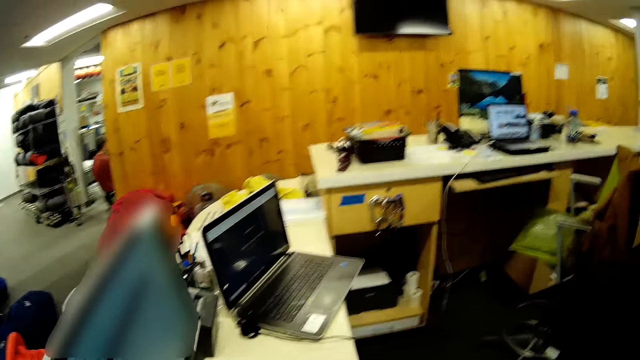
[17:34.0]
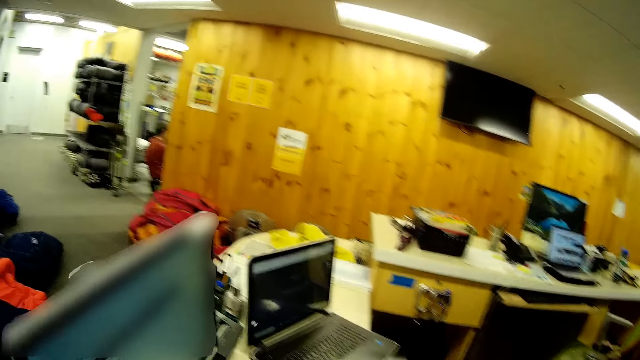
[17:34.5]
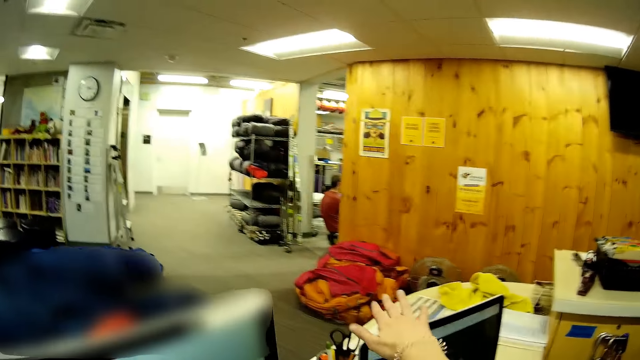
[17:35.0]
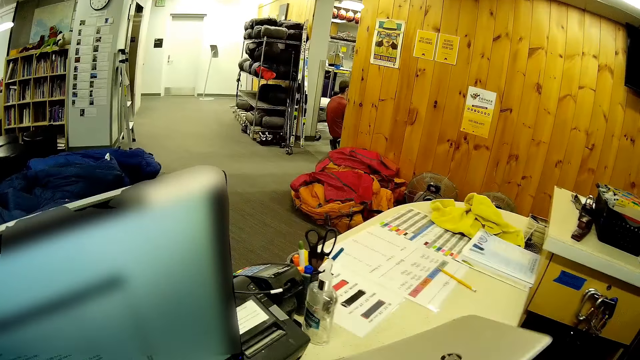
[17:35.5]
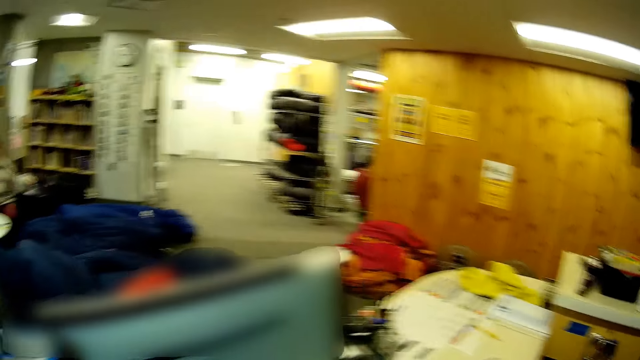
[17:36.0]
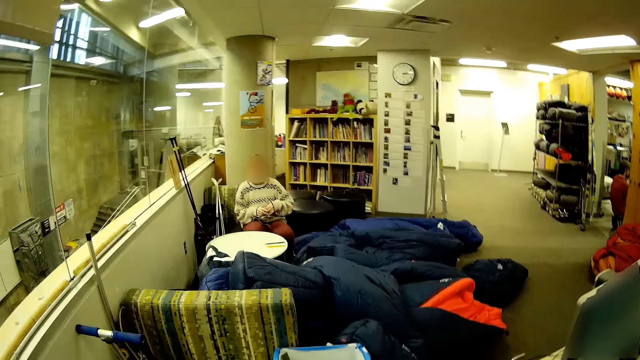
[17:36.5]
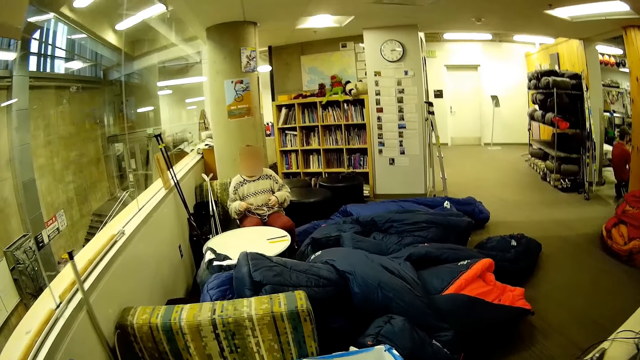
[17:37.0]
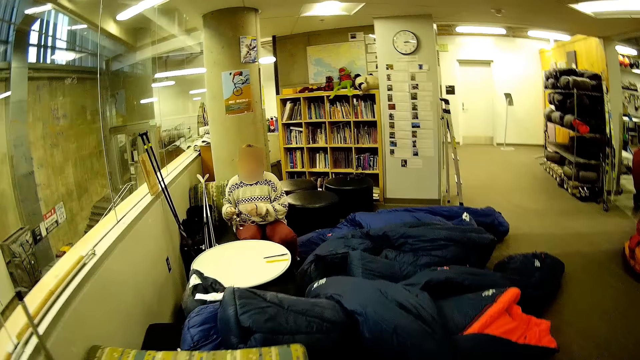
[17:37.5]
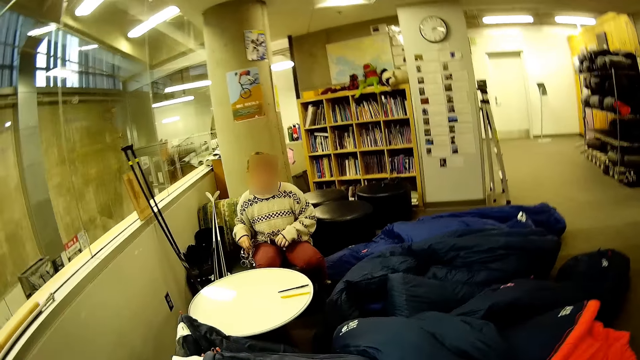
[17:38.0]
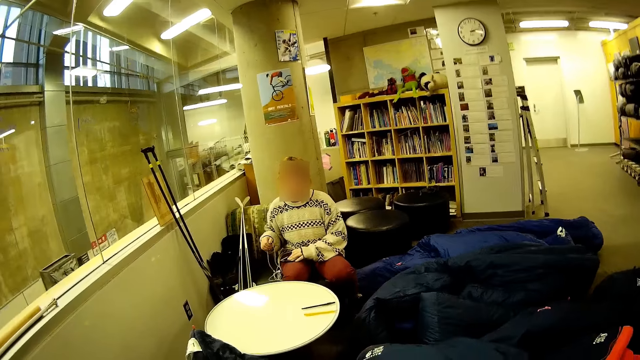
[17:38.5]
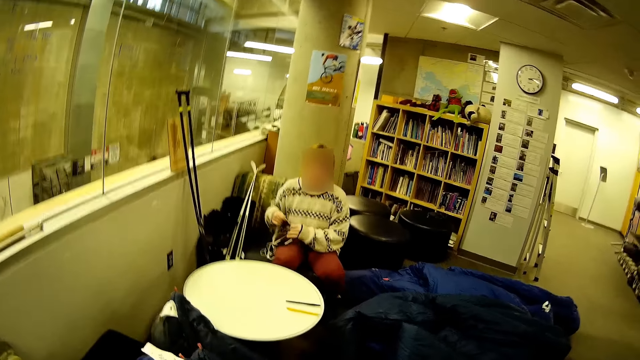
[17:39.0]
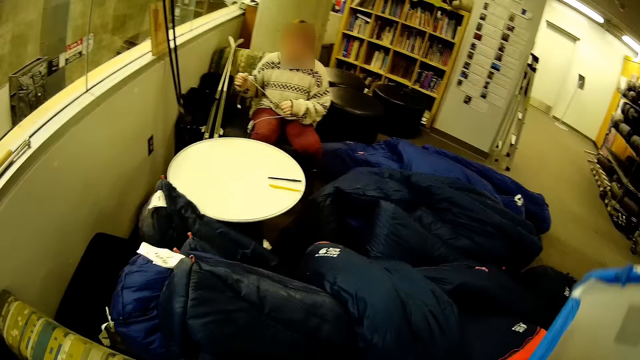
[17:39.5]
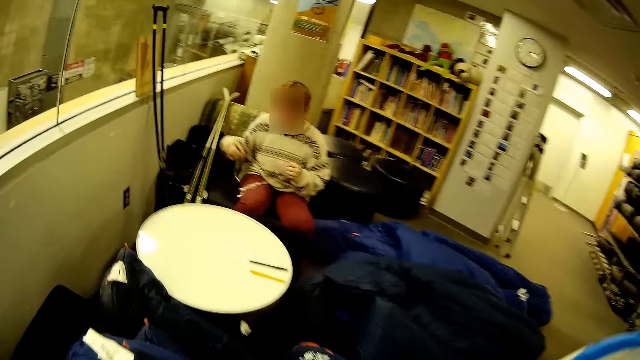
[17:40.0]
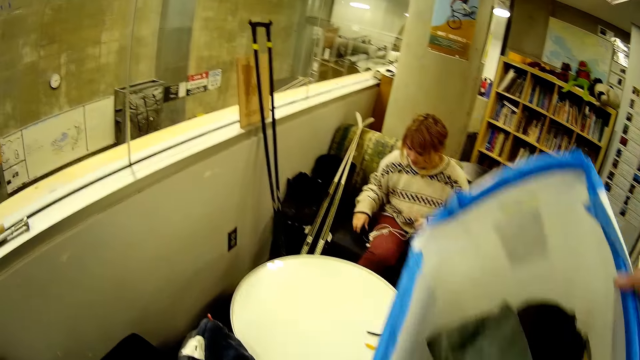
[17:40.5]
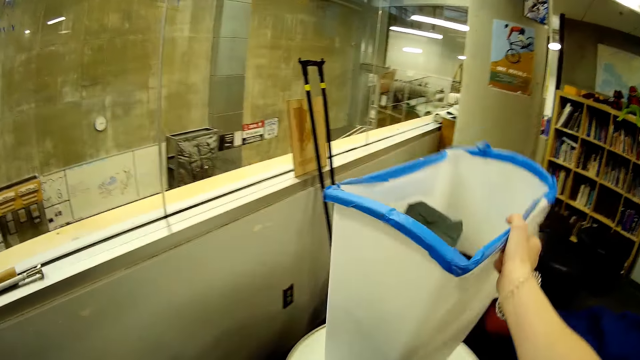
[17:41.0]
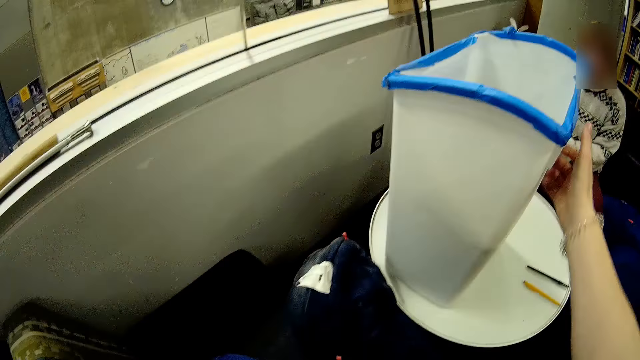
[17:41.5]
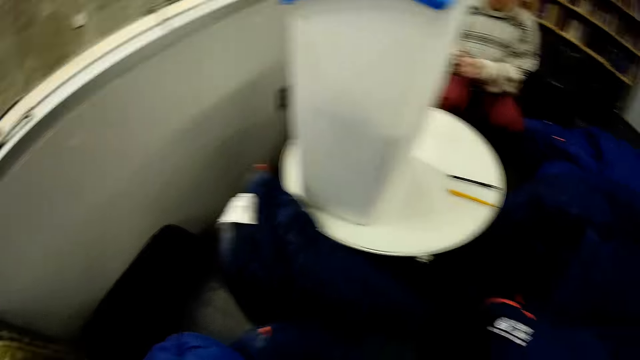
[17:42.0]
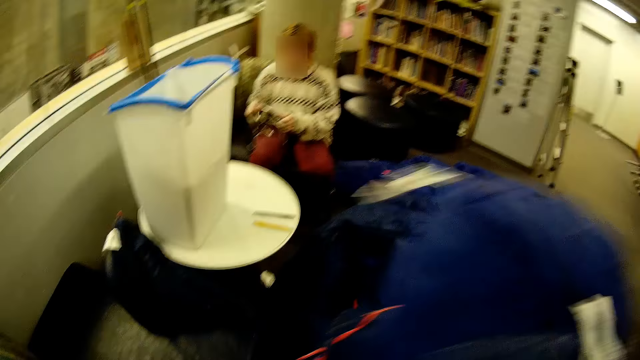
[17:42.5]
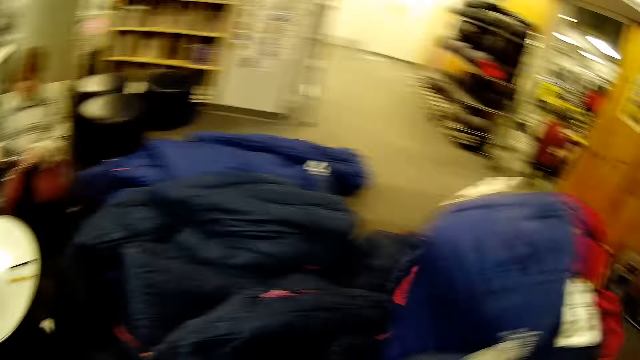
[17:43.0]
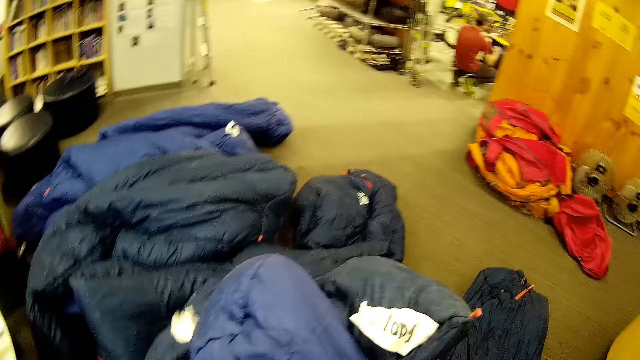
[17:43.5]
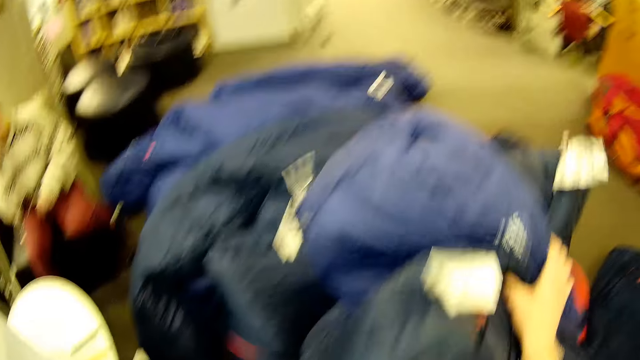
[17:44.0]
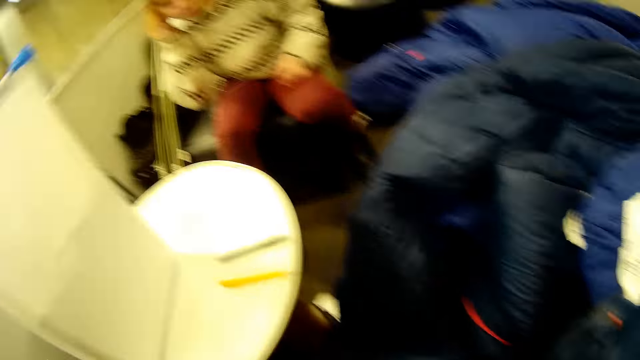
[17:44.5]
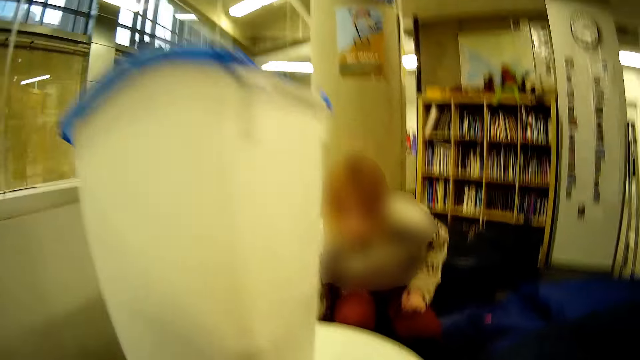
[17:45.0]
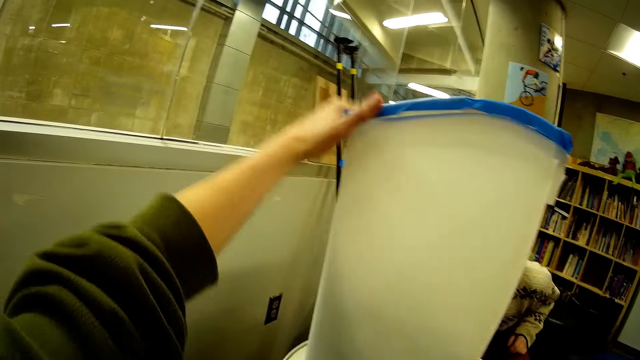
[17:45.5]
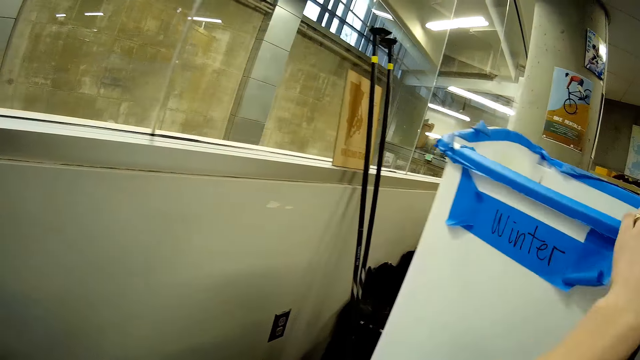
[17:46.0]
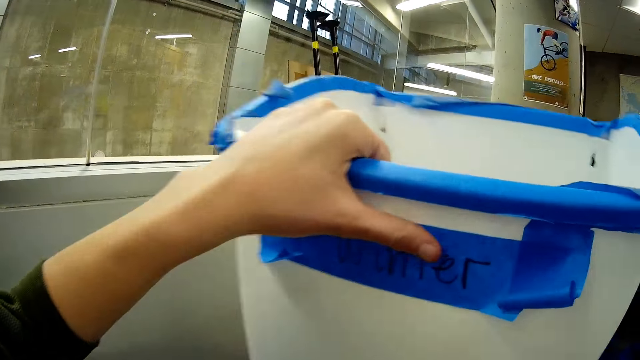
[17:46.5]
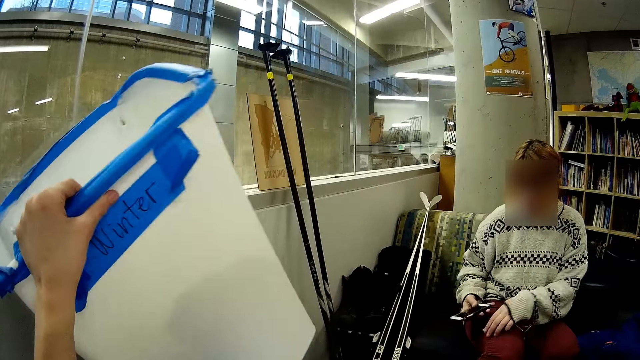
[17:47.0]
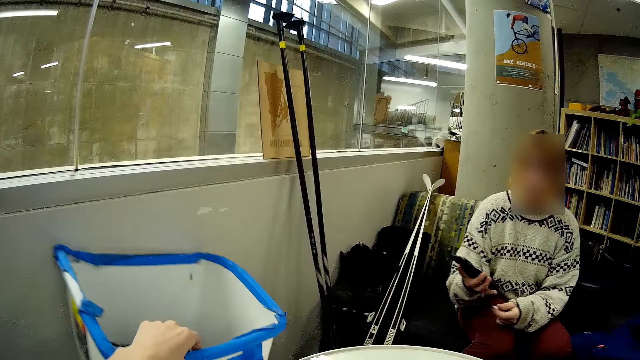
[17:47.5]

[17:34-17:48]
The camera wearer closes the laptop. They walk around. They put the basket on the table. They move the jackets away. They put the bucket on top of the table.

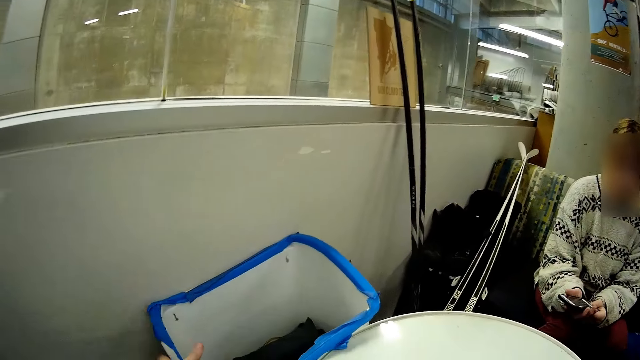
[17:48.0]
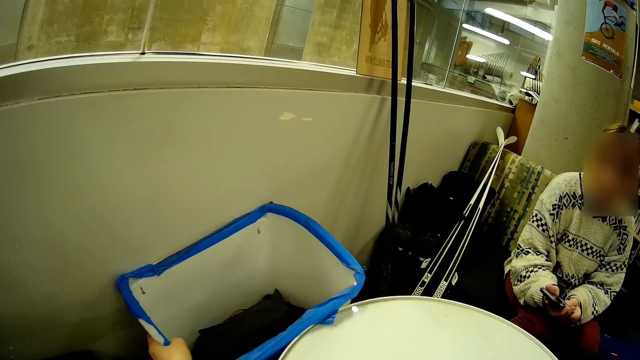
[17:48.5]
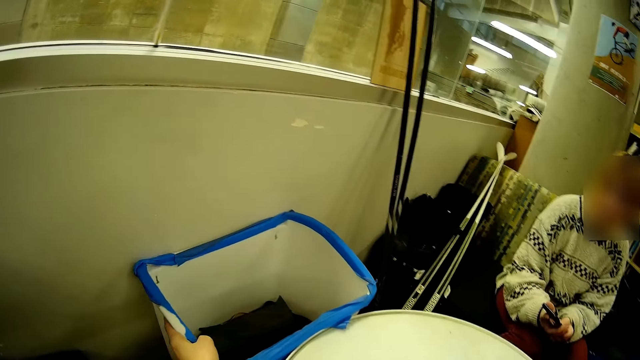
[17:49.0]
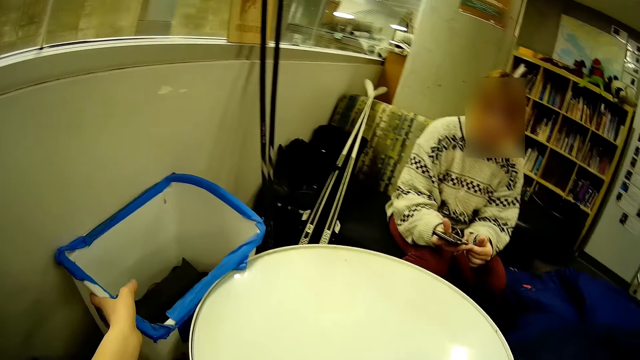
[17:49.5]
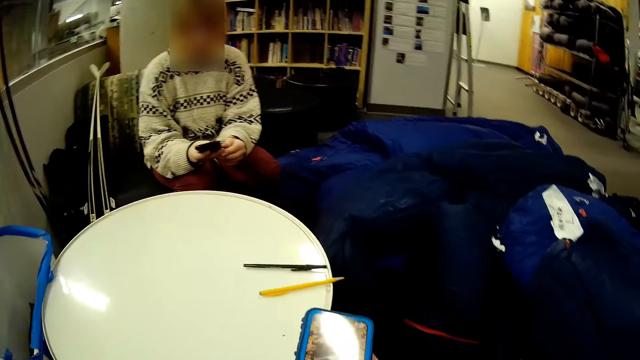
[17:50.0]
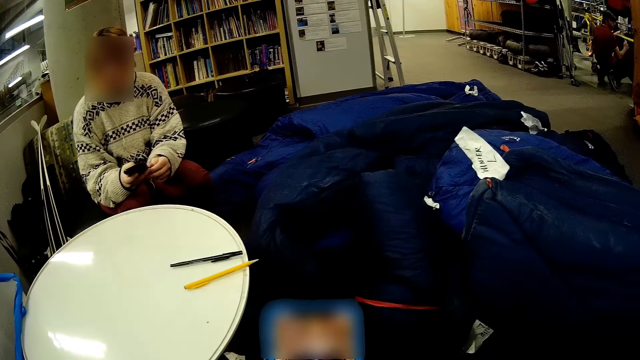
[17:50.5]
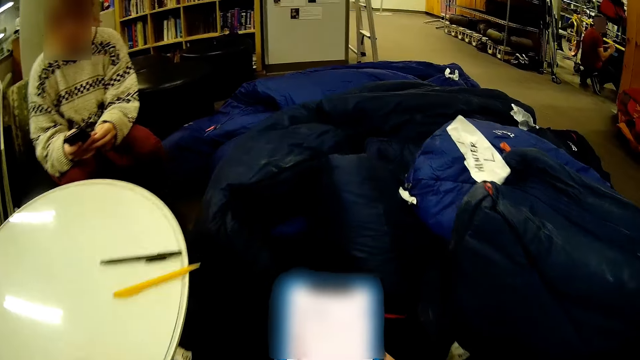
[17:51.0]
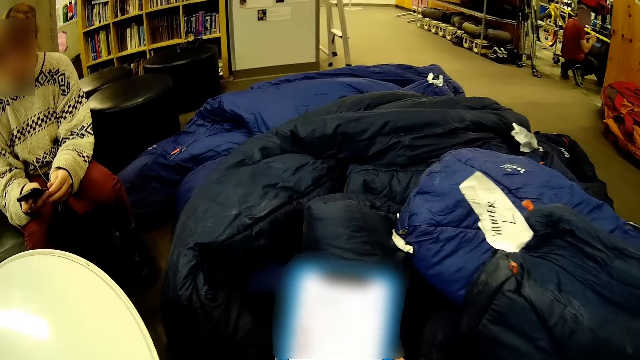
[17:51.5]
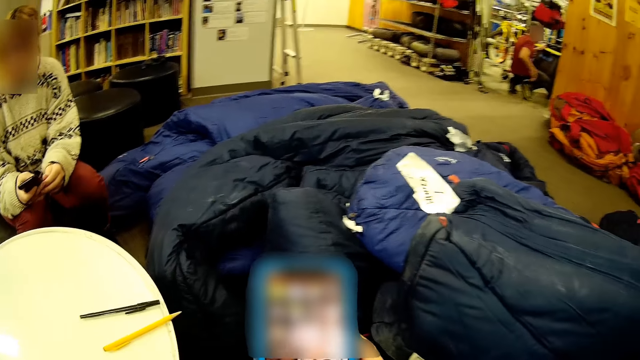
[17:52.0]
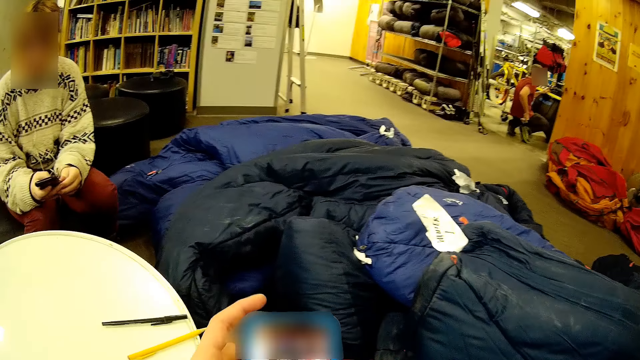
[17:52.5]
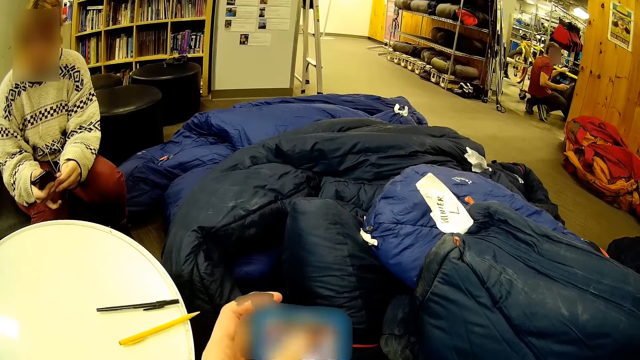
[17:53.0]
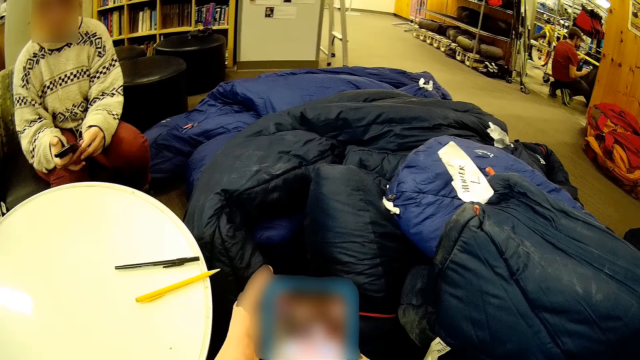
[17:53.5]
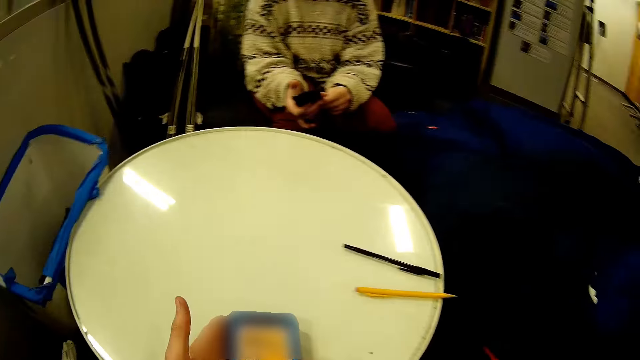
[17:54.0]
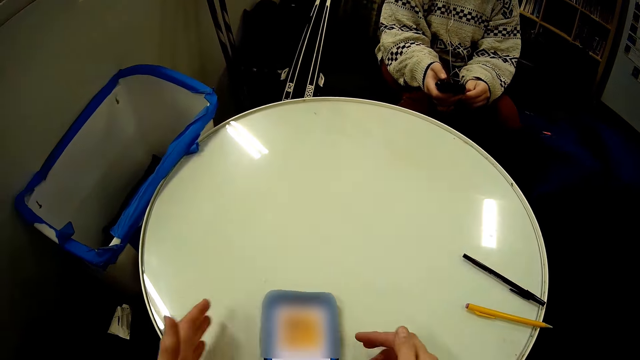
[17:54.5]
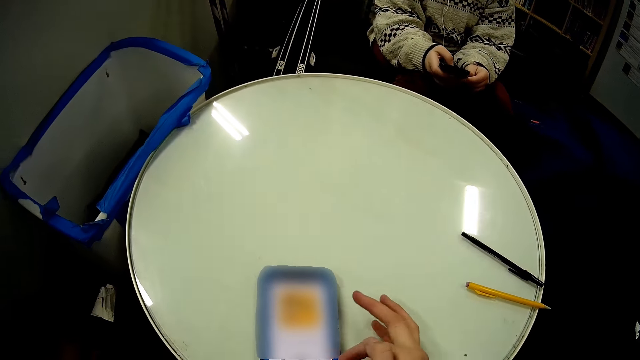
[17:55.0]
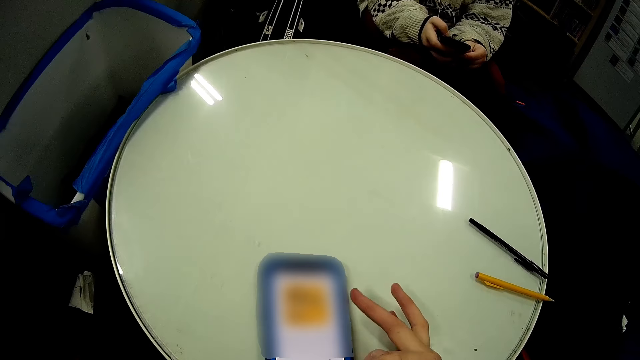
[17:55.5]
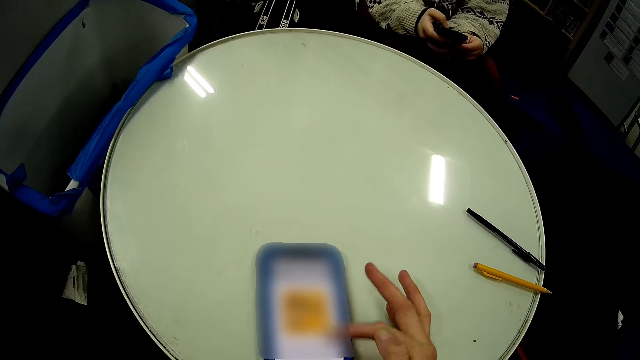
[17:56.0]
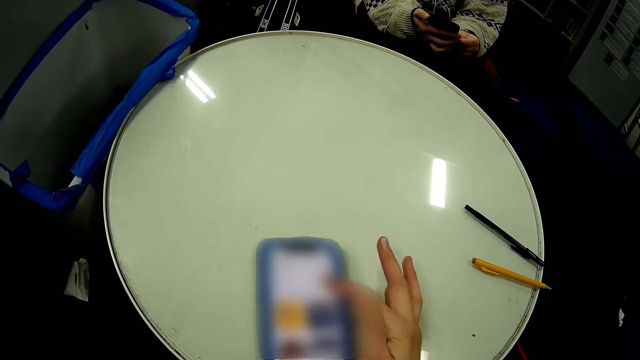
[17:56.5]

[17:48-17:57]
The camera wearer scrolls the phone.
